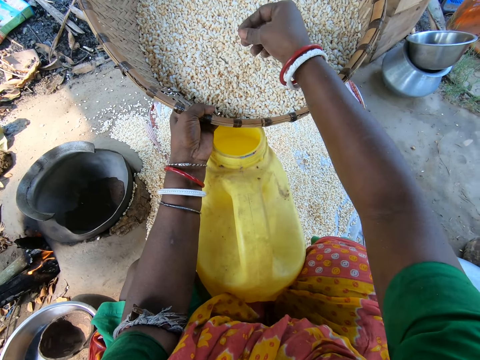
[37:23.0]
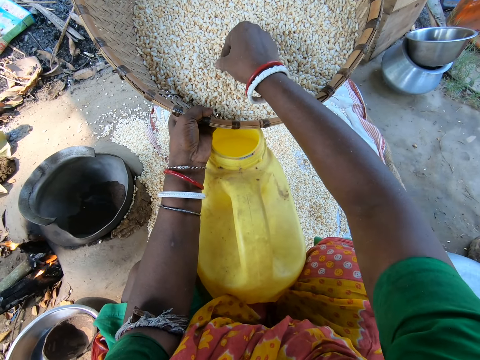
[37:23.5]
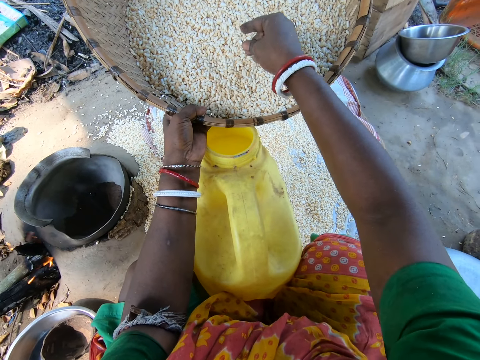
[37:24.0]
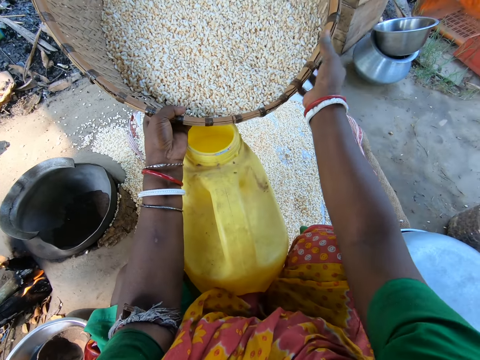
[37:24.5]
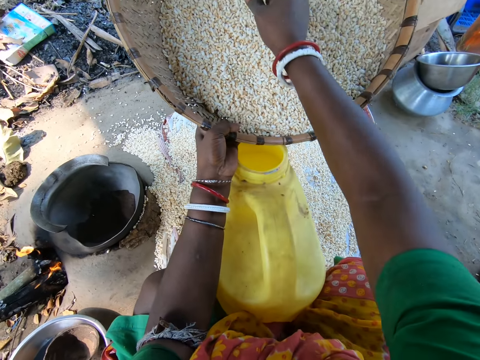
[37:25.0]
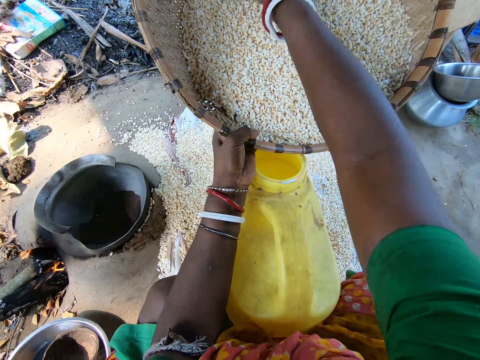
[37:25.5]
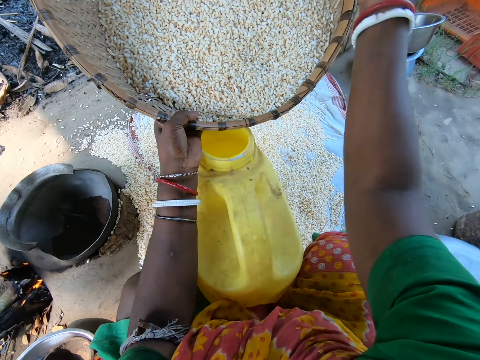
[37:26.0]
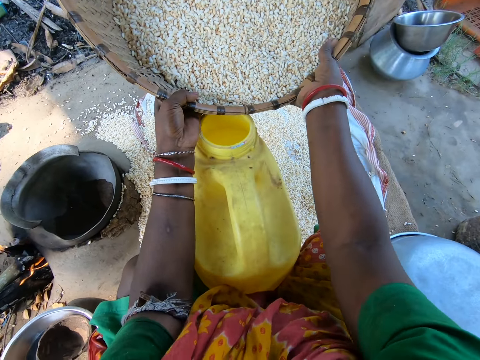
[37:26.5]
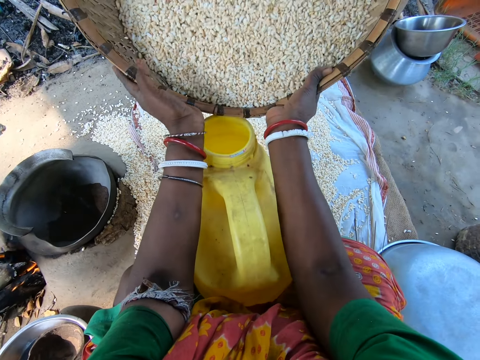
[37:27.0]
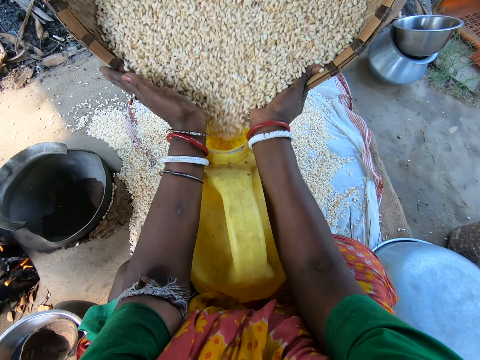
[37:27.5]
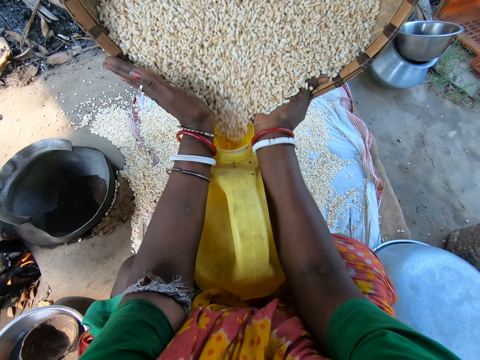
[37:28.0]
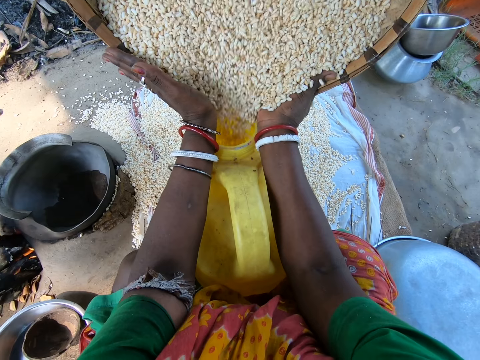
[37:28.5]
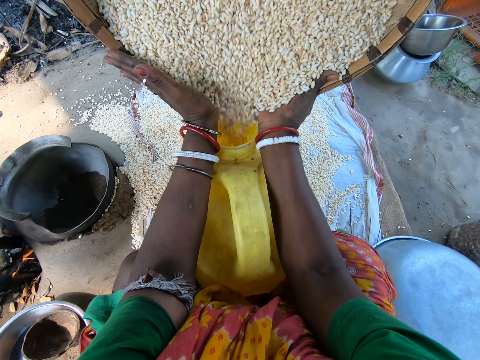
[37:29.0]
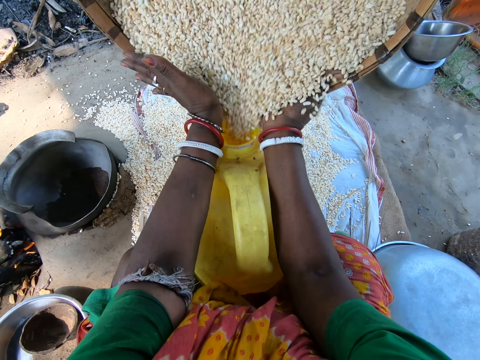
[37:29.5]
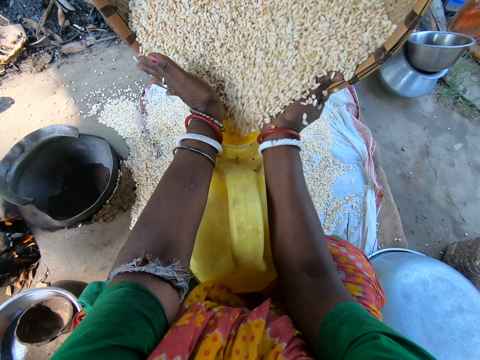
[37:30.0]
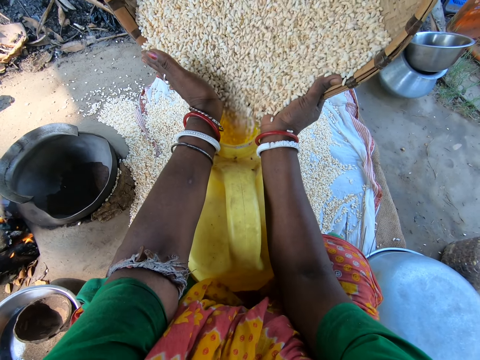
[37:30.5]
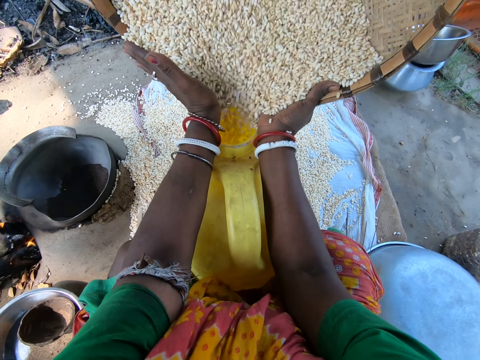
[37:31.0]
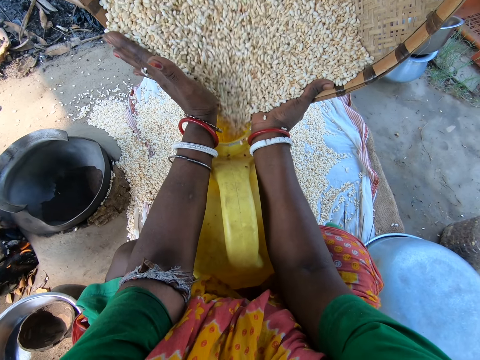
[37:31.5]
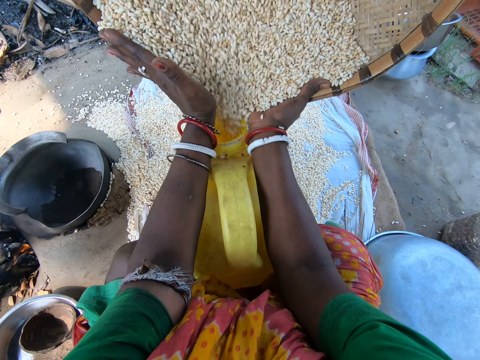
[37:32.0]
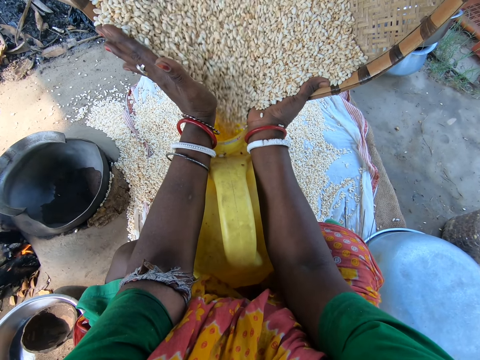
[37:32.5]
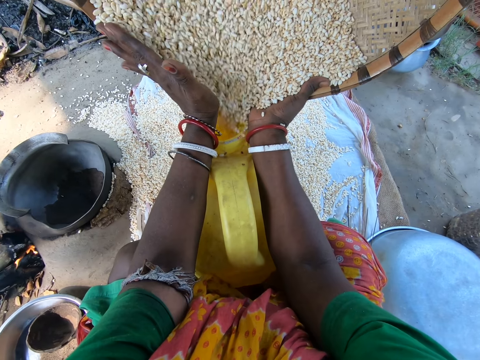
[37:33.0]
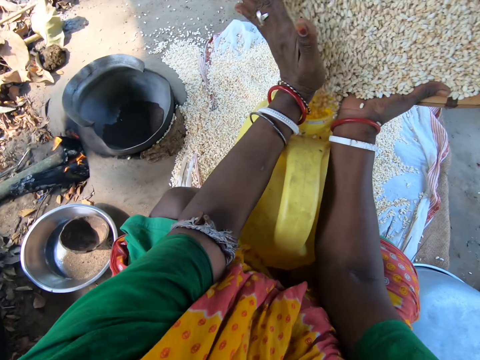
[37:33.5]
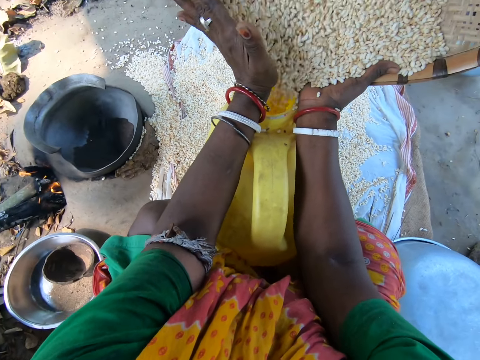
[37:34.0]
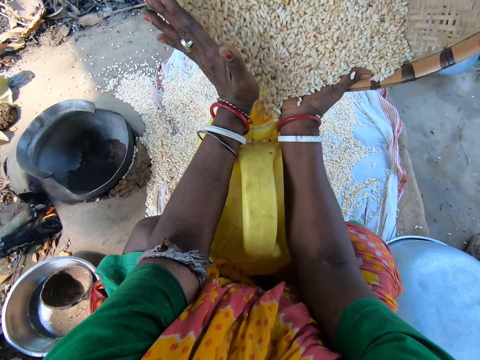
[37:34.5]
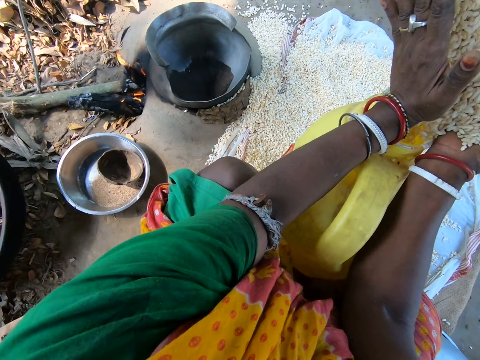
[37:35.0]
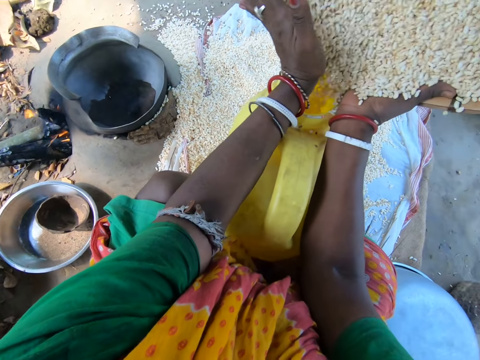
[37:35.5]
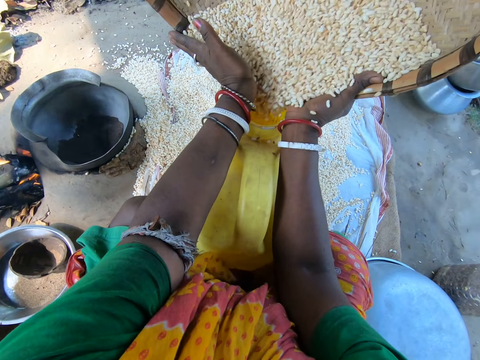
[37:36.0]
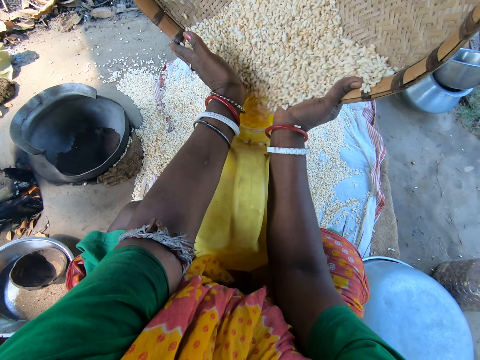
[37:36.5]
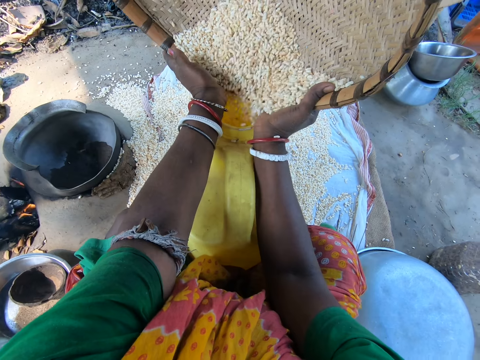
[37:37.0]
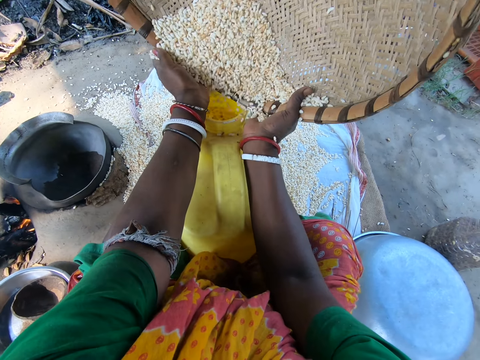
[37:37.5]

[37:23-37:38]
The camera wearer removes a dirt in the maize seed. They pour a maize seed into the jerry can.

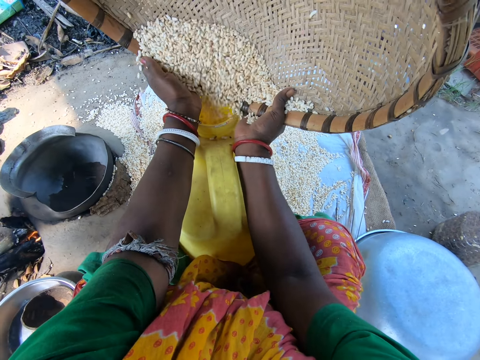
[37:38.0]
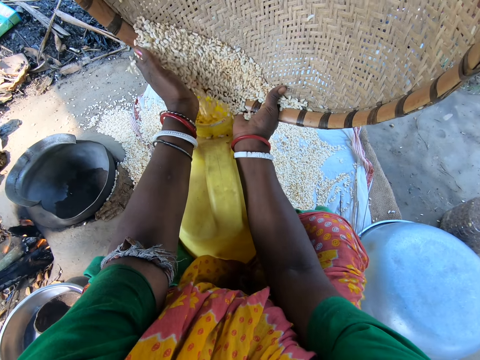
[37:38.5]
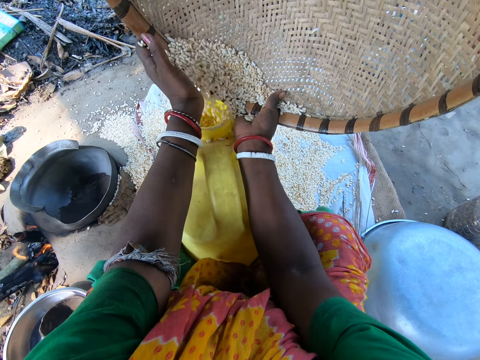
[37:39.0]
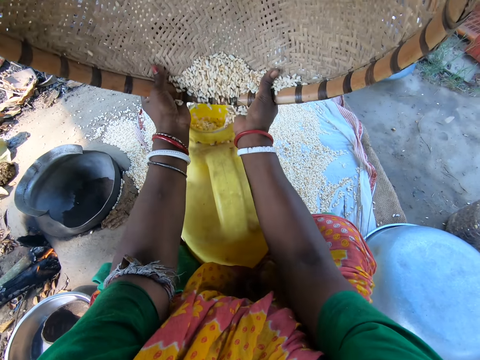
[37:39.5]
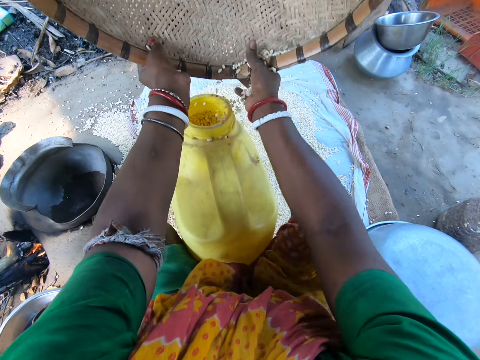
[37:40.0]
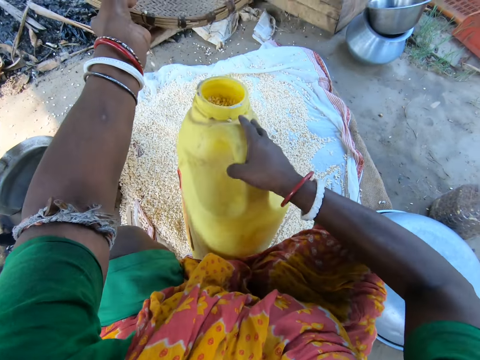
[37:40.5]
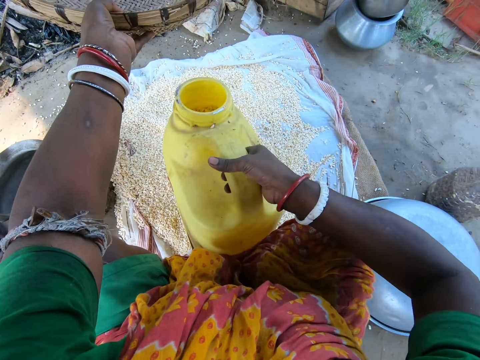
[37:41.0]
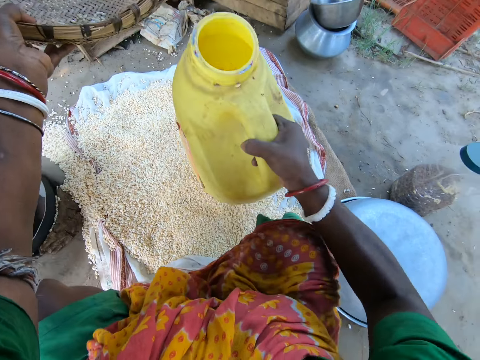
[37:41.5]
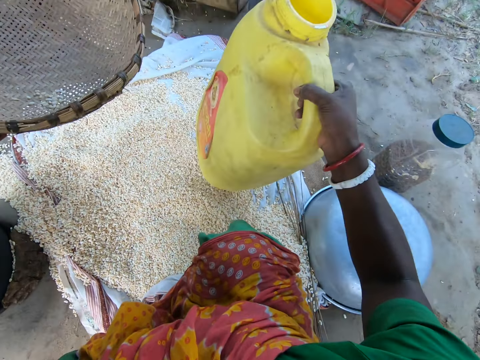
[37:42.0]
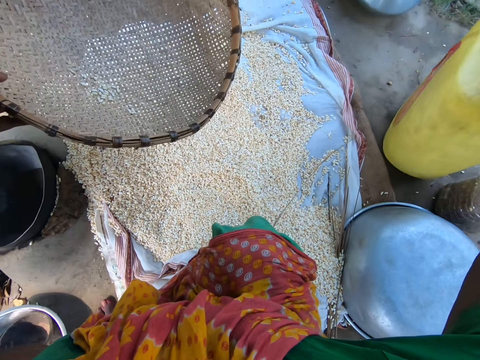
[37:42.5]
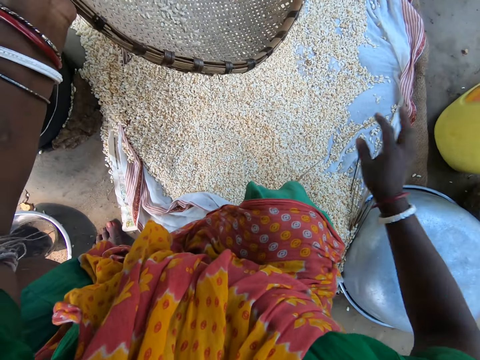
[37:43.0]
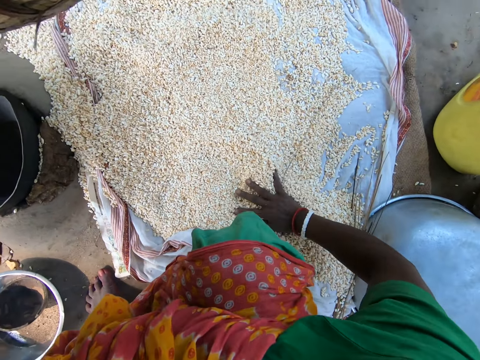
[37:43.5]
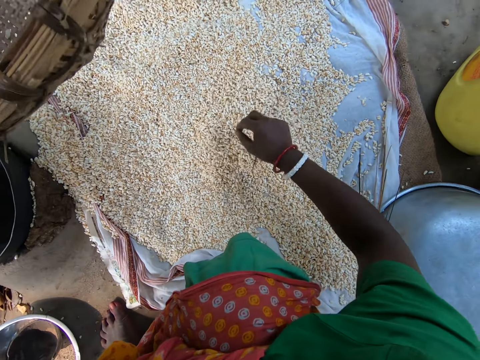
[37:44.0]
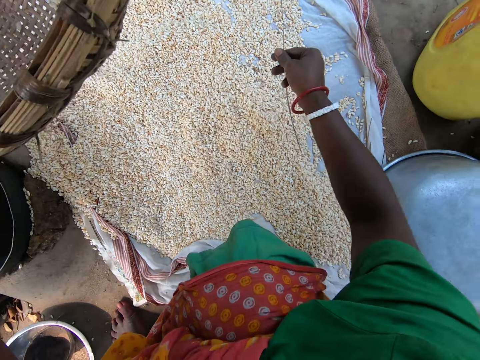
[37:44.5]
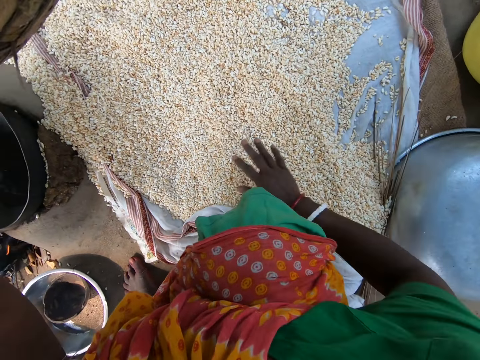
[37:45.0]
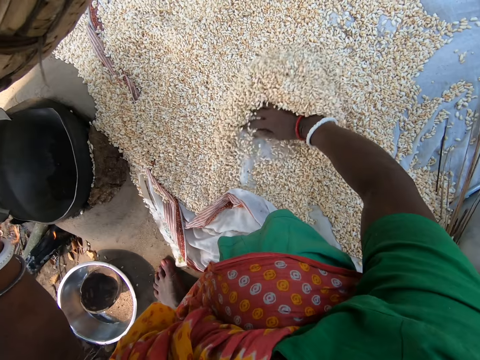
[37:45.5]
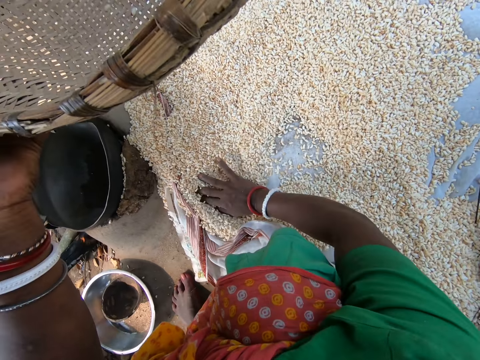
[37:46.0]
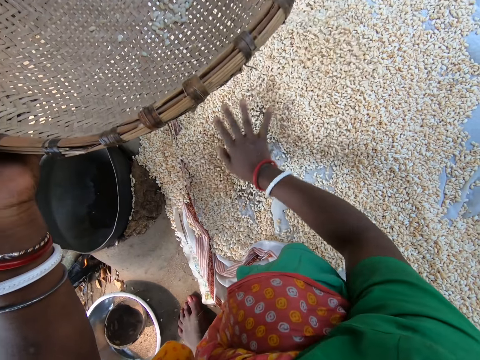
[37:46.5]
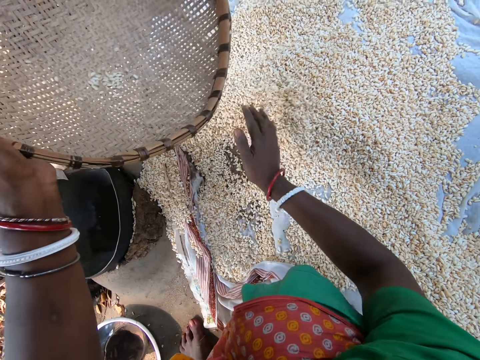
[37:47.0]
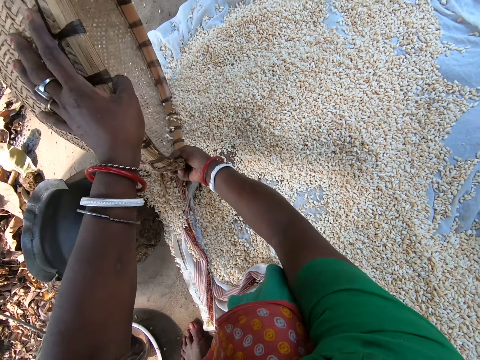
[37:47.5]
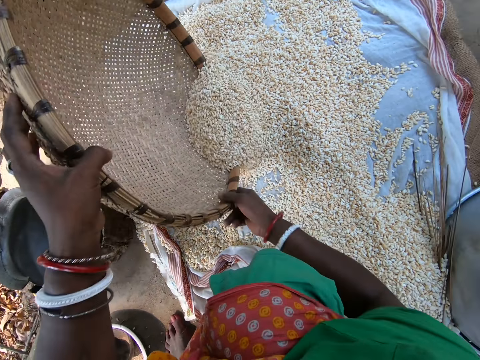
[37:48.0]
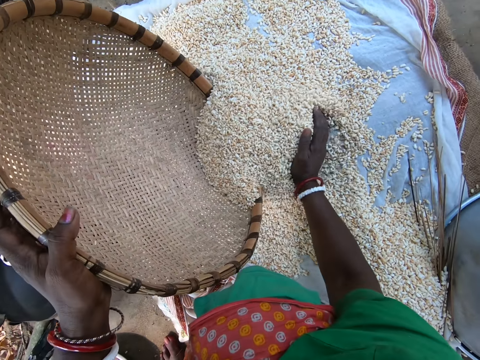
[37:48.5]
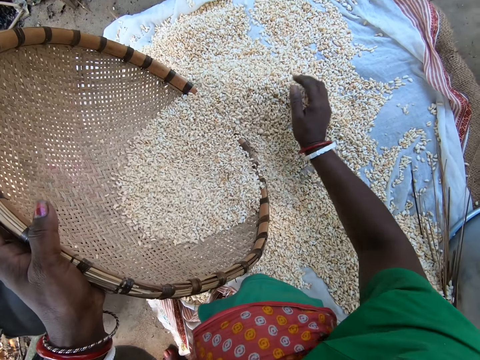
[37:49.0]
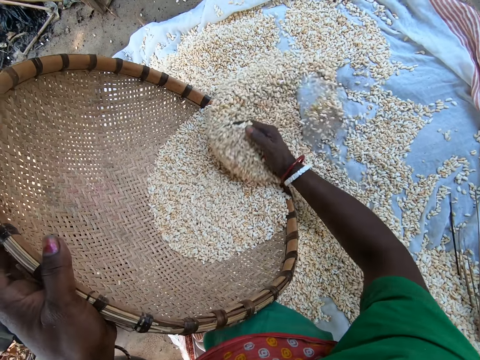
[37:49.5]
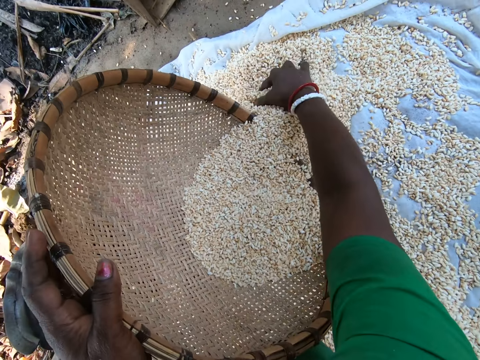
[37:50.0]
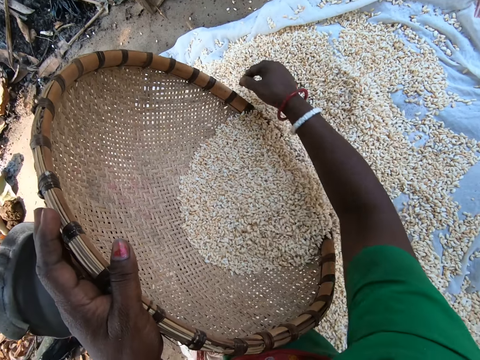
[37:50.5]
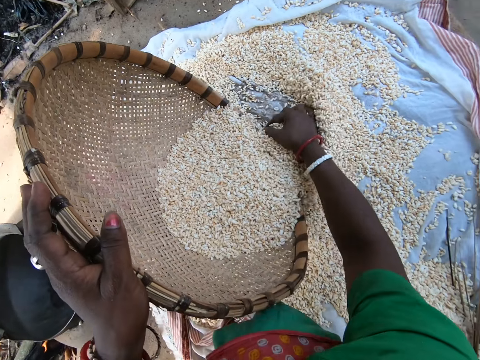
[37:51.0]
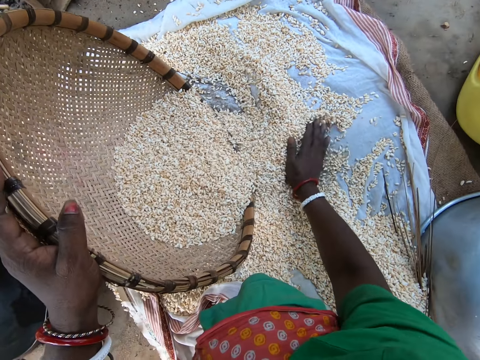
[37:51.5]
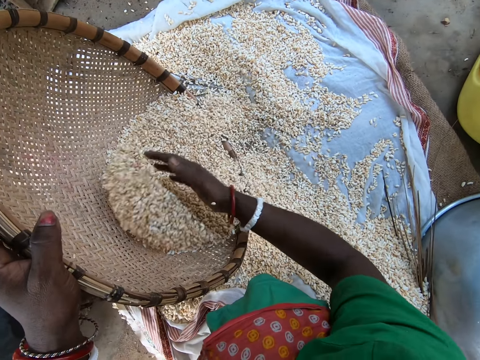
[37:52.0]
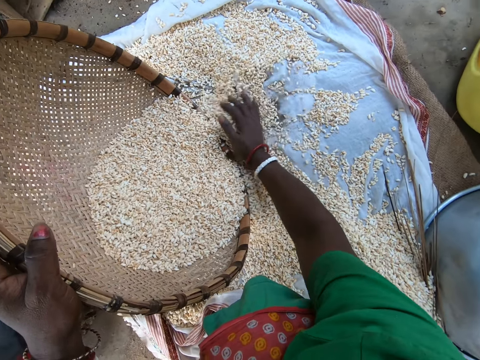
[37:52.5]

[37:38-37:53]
The camera wearer shakes the jerry can. They lift the jerry can. They put the jerry can down. They collect maize seed with hands. They pick up a broom stick from the maize seed. They throw the broom stick. They collect maize seed with hands. They put maize seed into a winnowing tray with the right hand.
